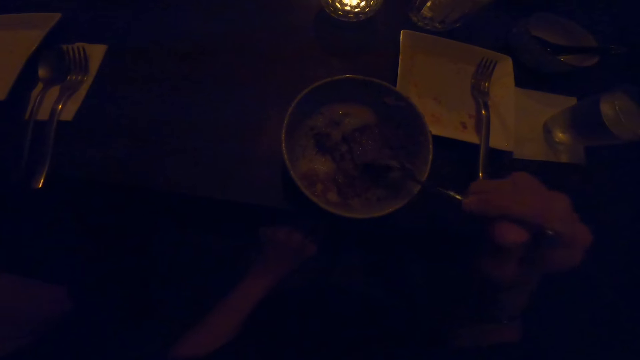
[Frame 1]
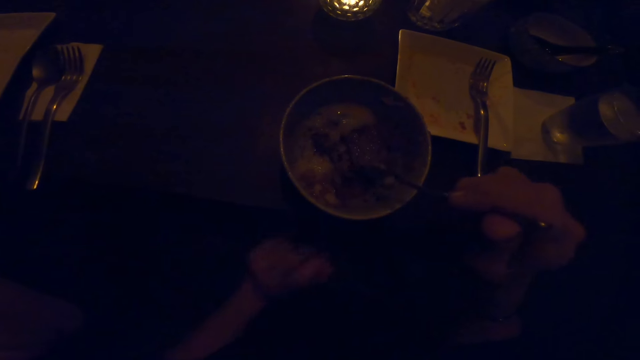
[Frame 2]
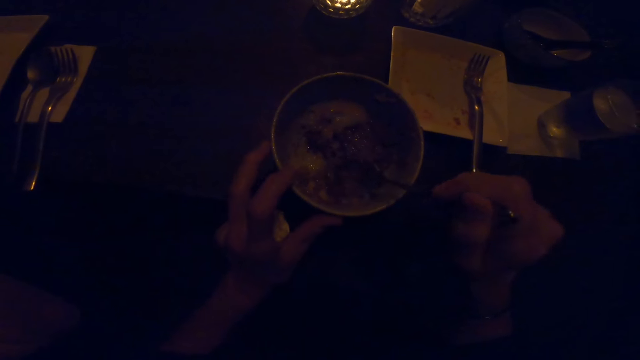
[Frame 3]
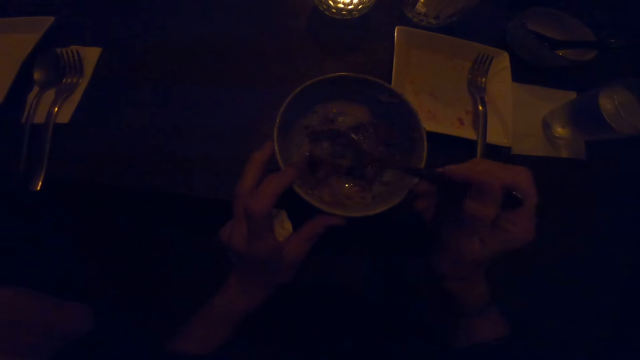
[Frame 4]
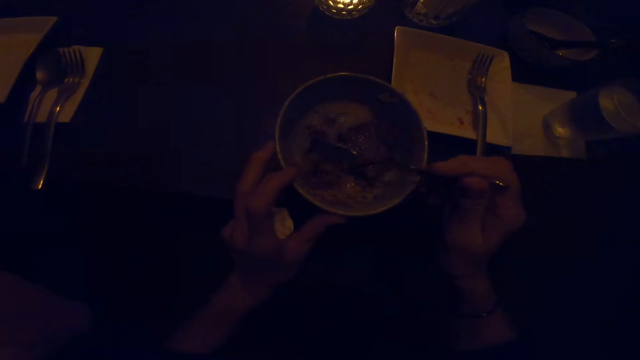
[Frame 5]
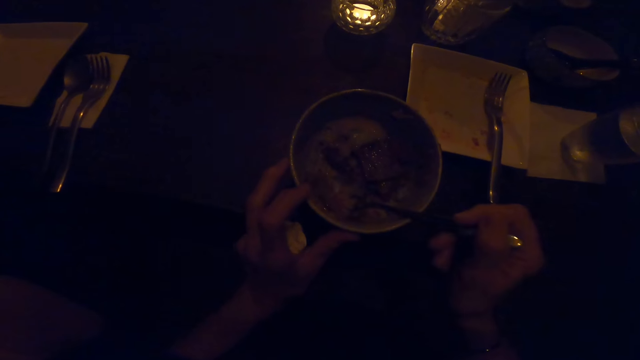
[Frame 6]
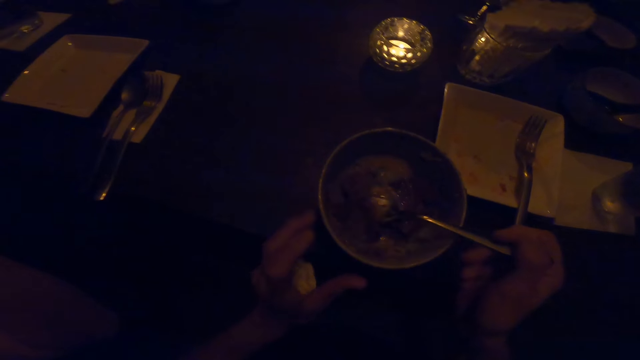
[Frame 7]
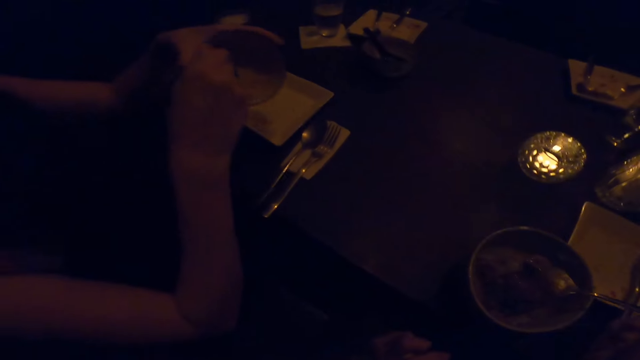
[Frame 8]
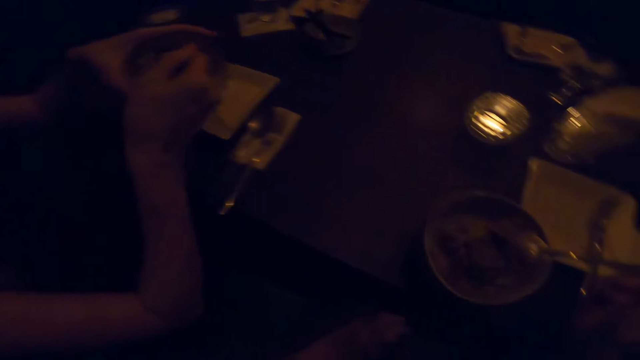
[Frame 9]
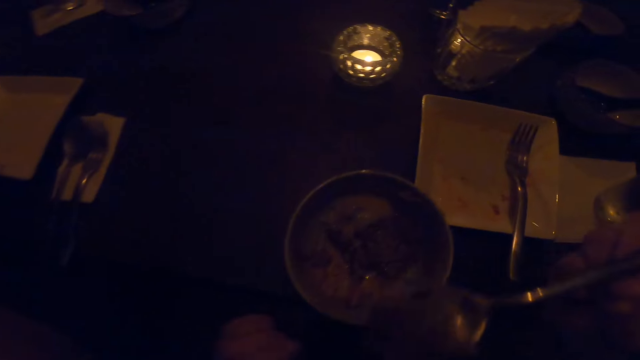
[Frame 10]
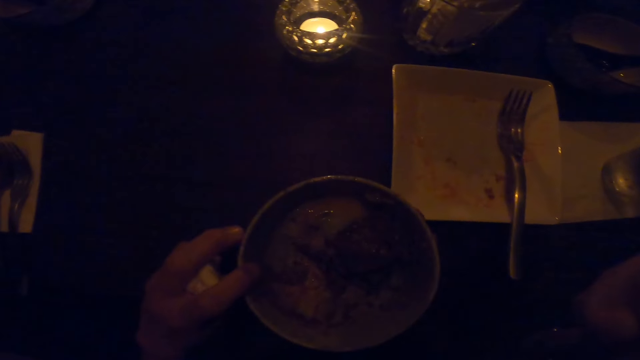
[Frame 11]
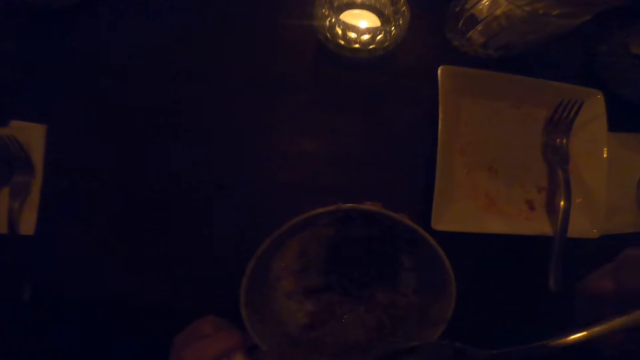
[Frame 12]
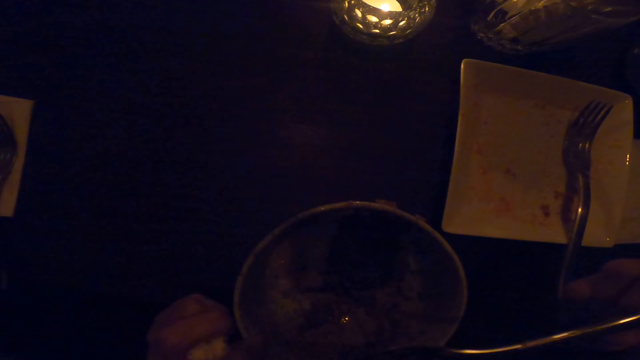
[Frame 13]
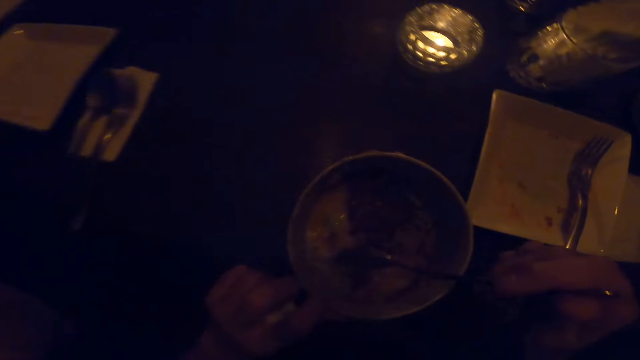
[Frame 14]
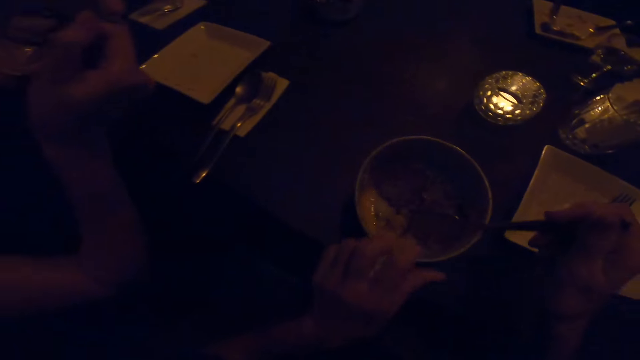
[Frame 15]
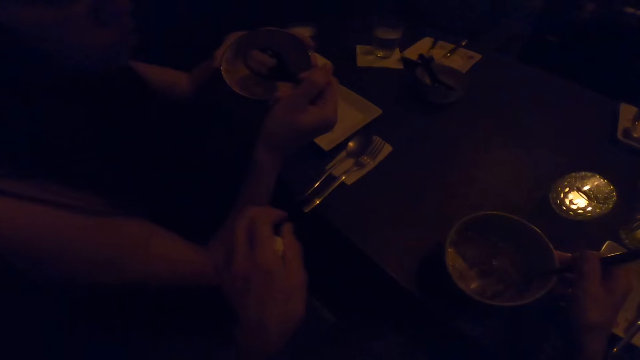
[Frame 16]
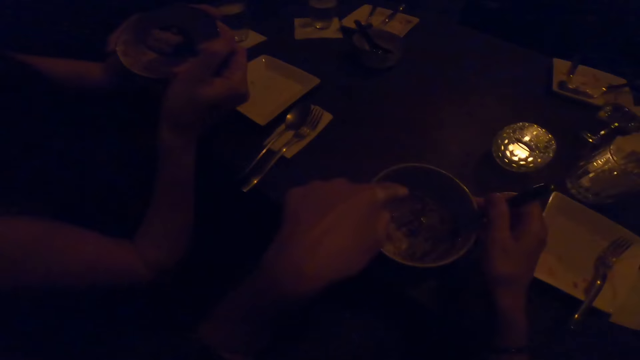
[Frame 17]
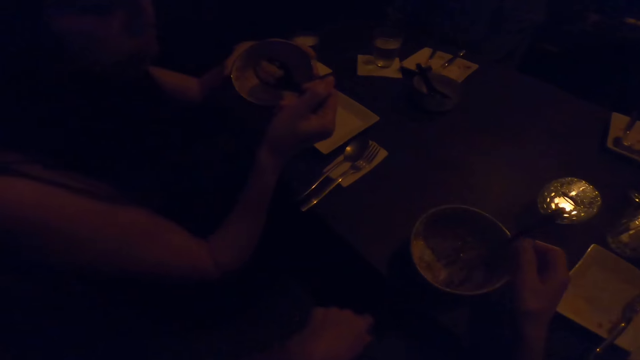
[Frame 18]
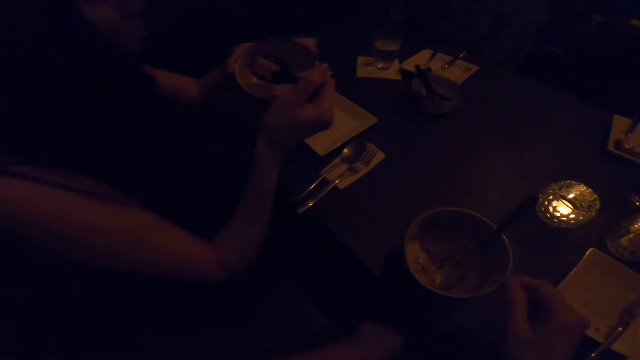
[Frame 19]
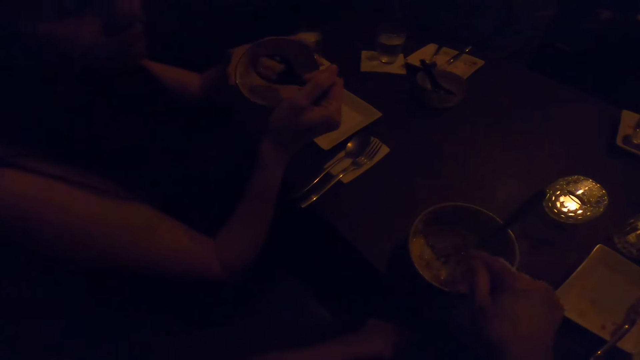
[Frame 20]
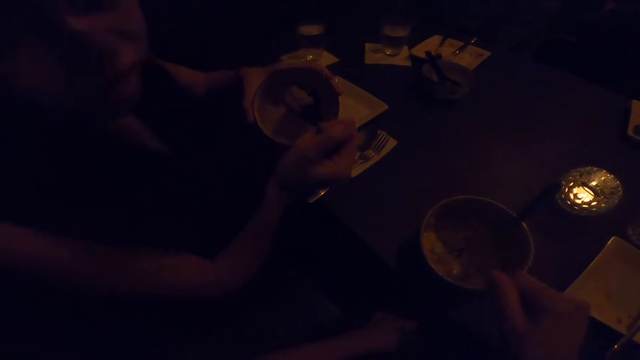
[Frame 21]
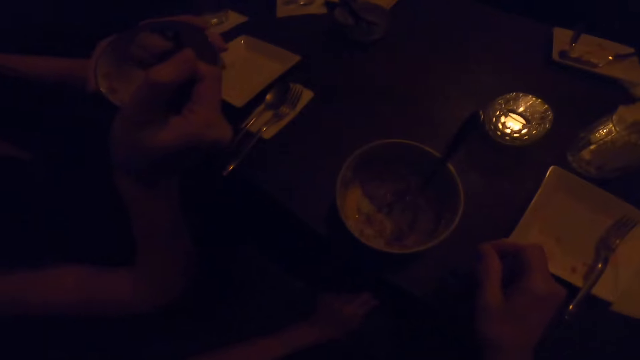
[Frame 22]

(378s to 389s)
The camera wearer takes the food. He holds the bowl on the table with his left hand. He stirs the food in the bowl on the table with the spoon in his right hand. He eats from the bowl on the table with the spoon in his right hand. A man takes the food. The camera wearer rotates the plate. He touches the man. He converses. He stops eating from the bowl on the table.

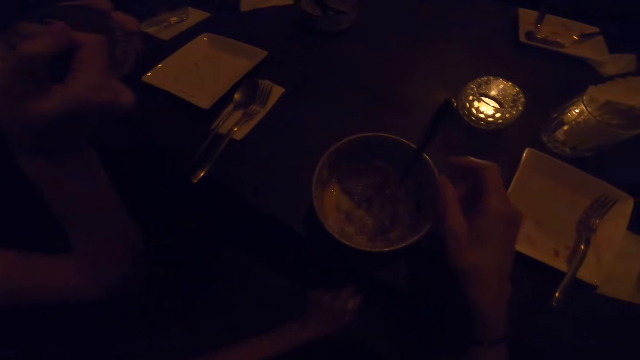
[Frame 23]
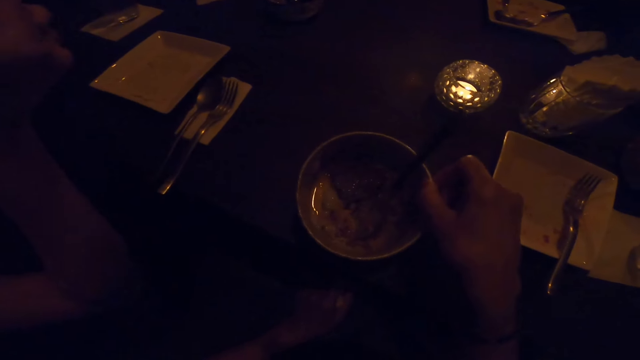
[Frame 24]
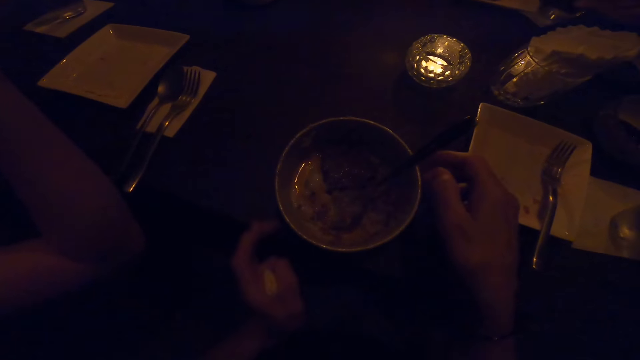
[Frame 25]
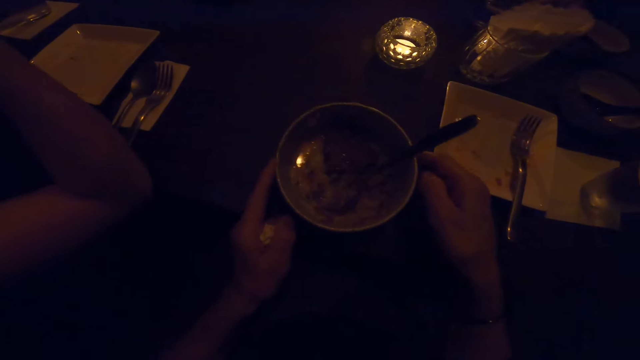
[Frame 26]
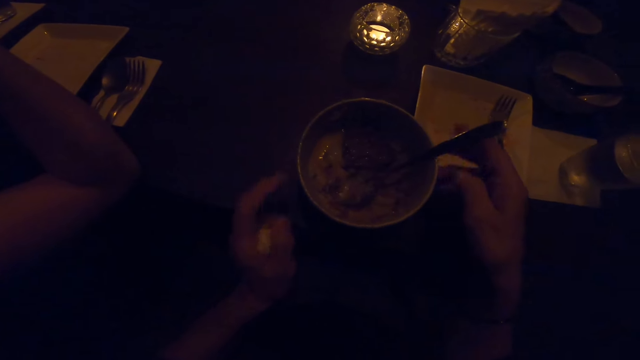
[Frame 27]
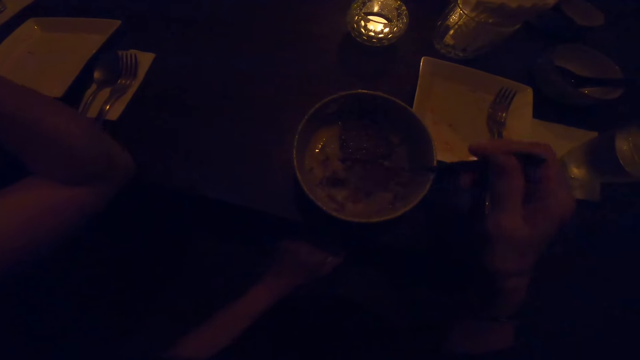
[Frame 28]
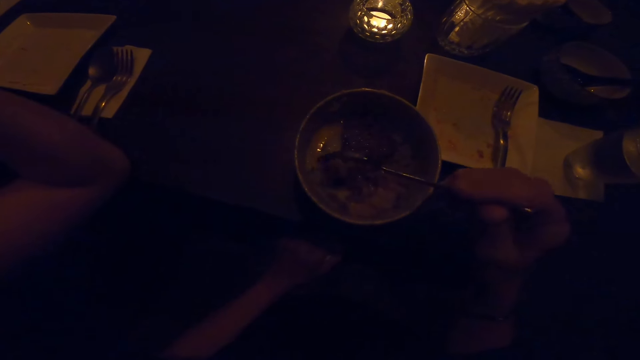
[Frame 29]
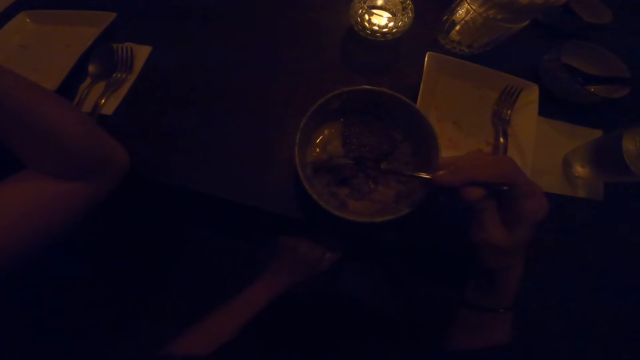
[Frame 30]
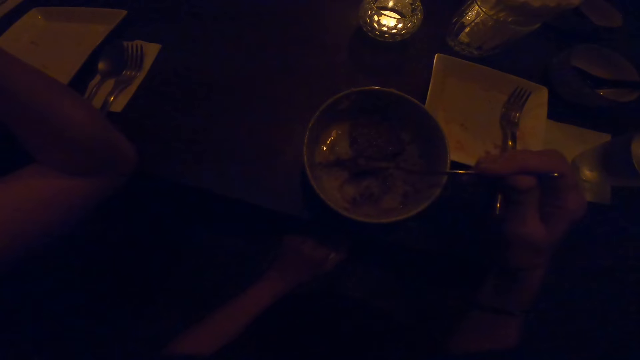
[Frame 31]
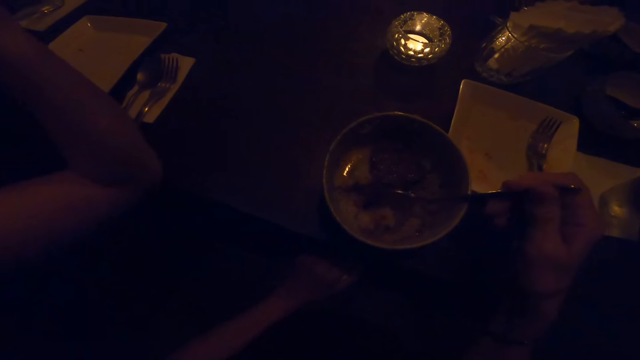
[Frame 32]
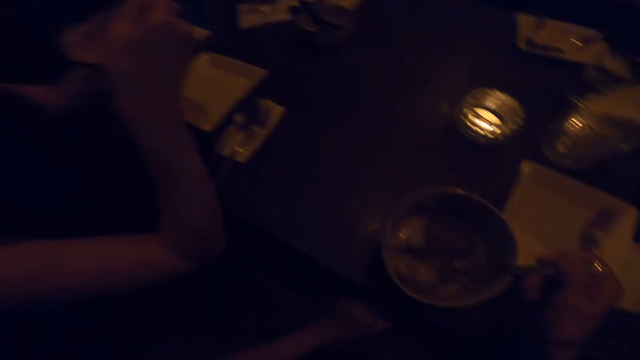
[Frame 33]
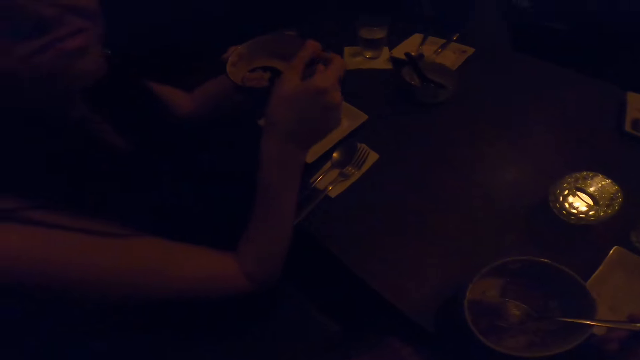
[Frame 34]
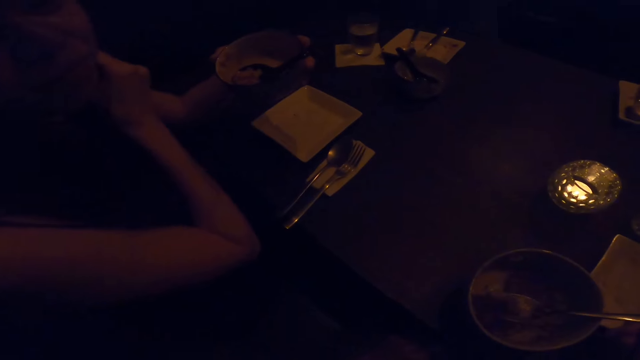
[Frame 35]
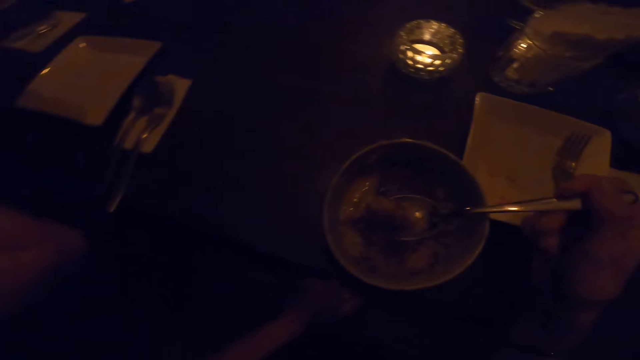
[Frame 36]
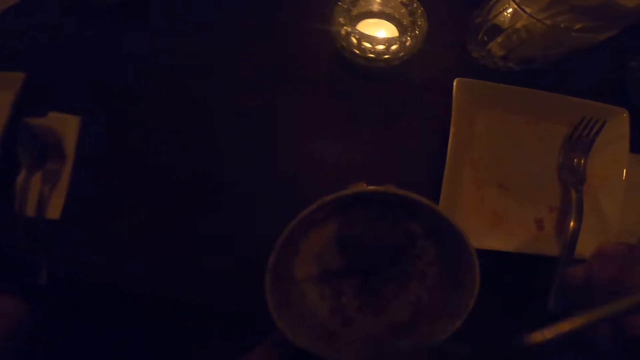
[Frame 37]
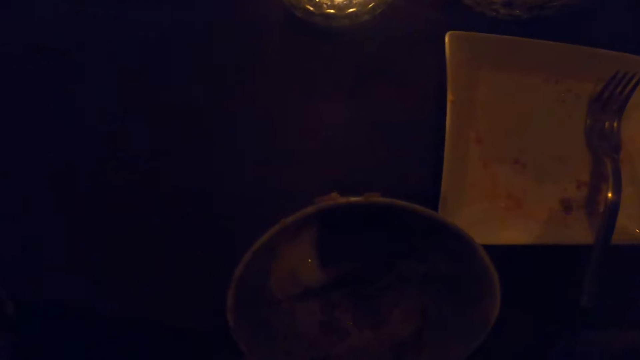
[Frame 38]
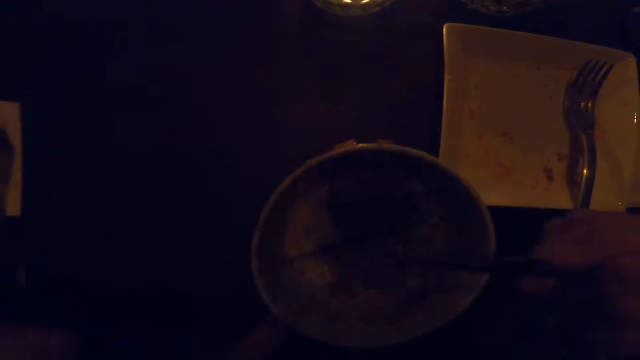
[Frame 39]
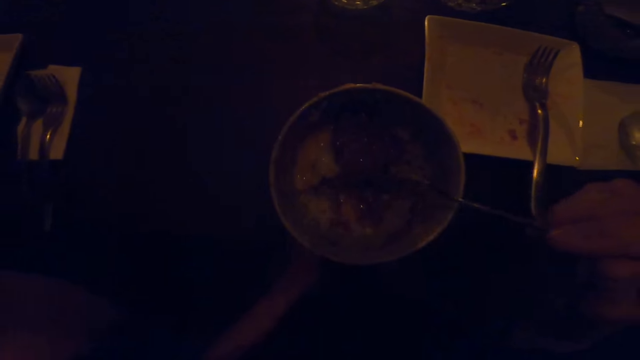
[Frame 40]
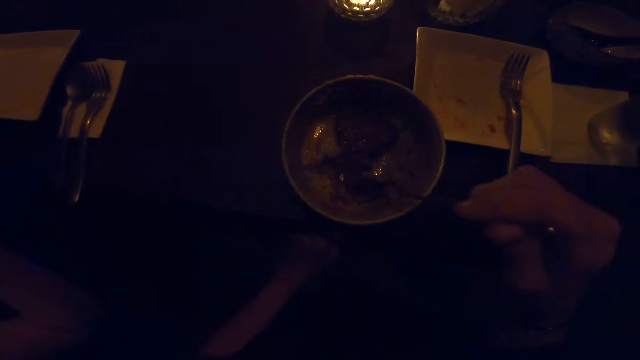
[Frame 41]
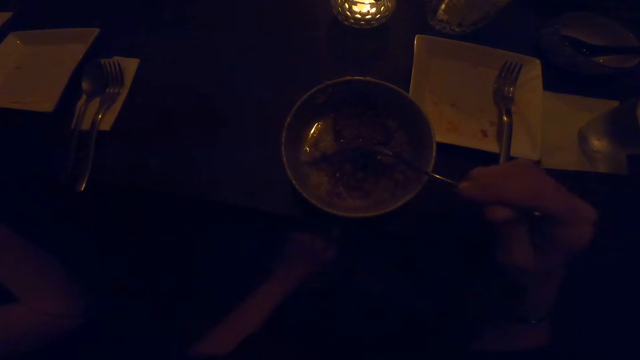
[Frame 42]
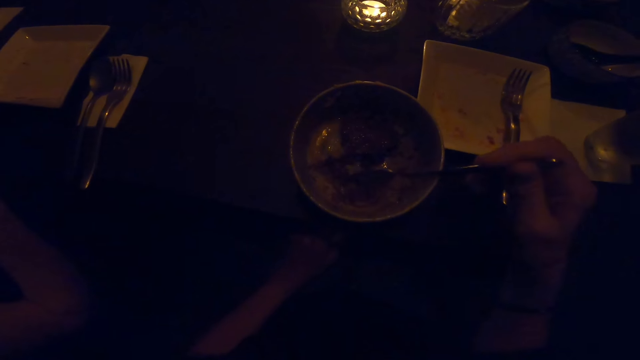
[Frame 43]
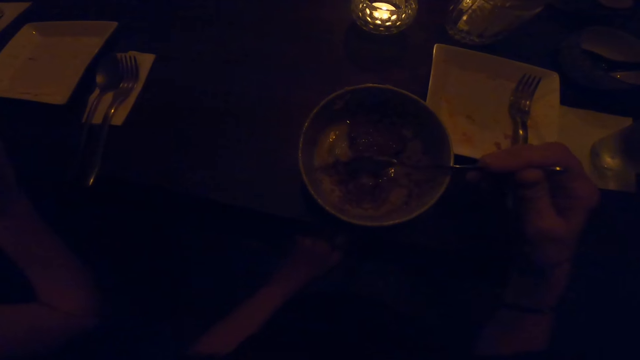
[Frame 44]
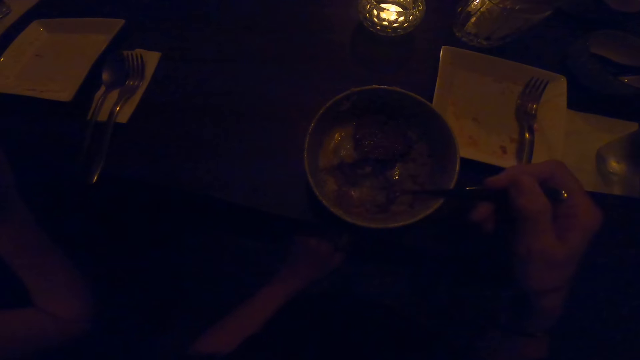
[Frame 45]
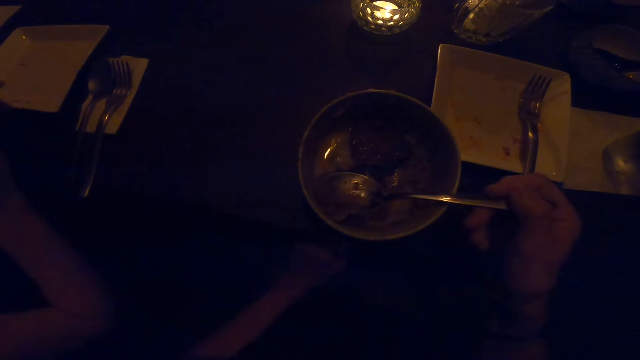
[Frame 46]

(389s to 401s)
The camera wearer rotates the plate. He adjusts the bowl on the table with both hands. He takes the spoon. He eats from the bowl on the table with the spoon in his right hand. He takes the food with the spoon. A man touches his face. The camera wearer eats the food. He takes the food.
